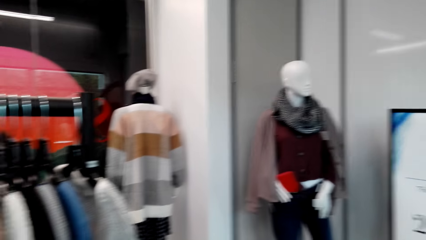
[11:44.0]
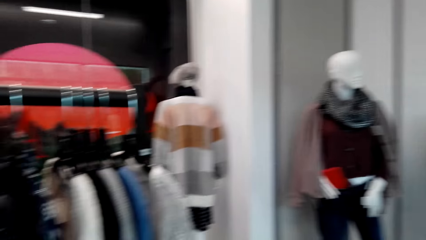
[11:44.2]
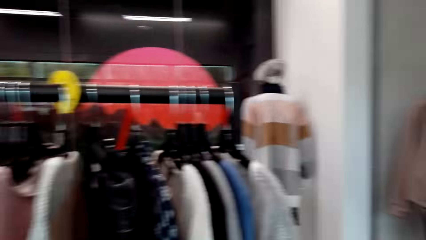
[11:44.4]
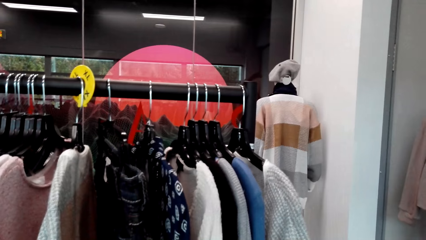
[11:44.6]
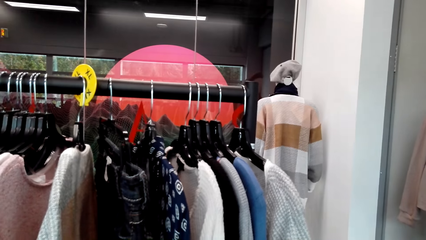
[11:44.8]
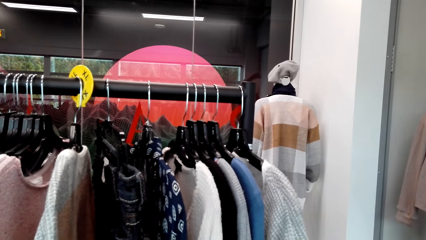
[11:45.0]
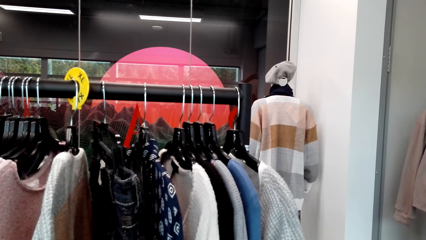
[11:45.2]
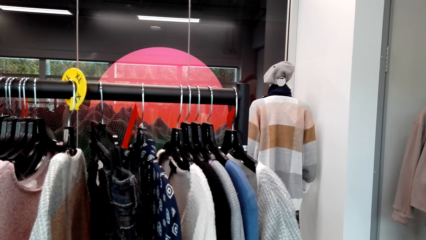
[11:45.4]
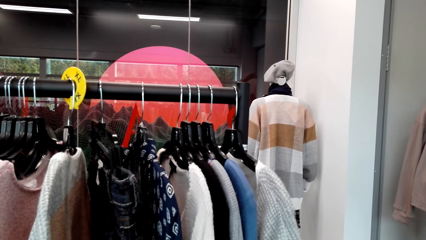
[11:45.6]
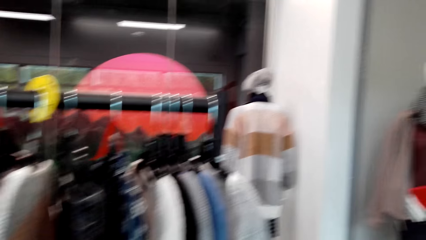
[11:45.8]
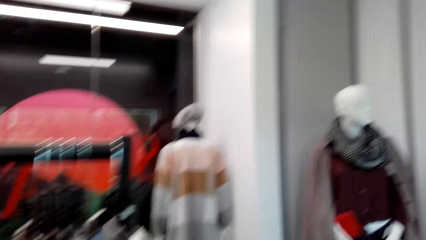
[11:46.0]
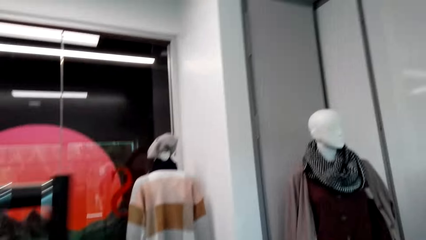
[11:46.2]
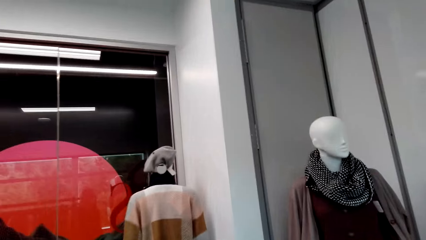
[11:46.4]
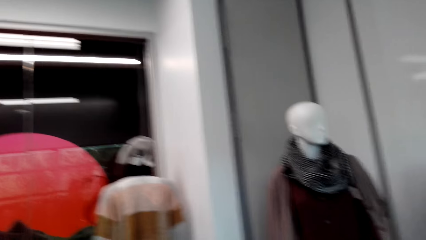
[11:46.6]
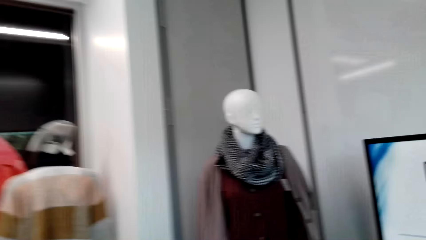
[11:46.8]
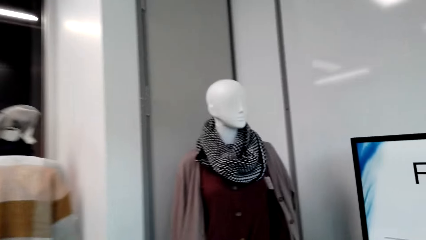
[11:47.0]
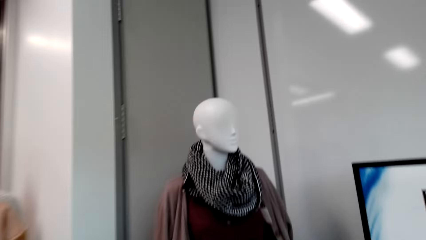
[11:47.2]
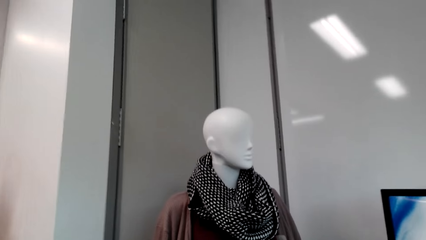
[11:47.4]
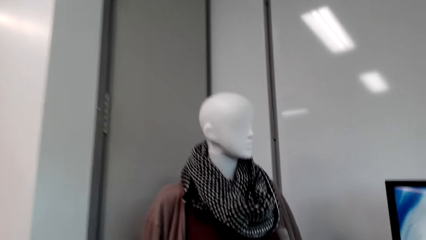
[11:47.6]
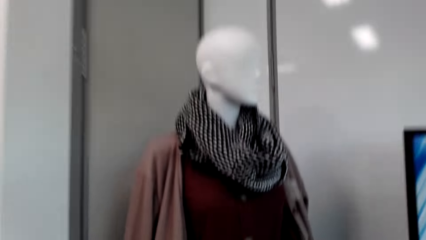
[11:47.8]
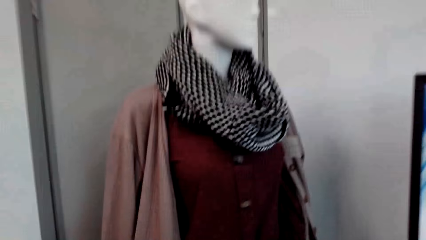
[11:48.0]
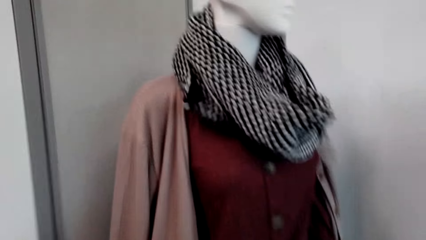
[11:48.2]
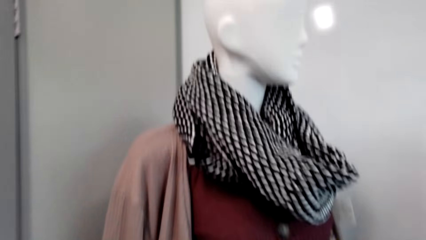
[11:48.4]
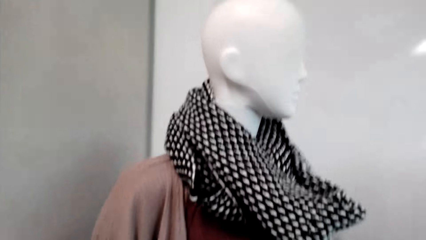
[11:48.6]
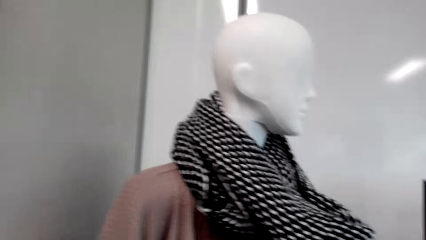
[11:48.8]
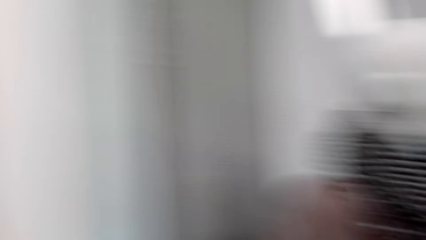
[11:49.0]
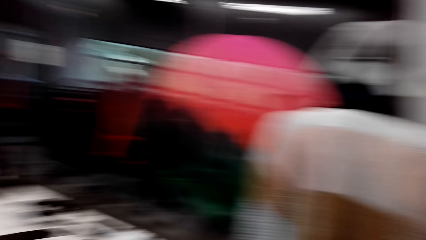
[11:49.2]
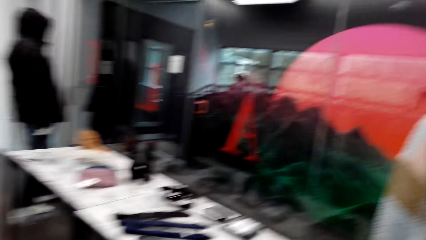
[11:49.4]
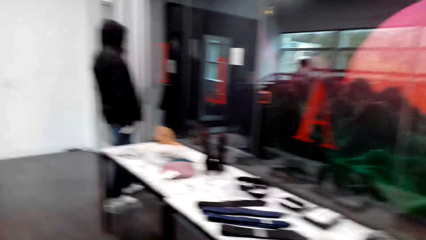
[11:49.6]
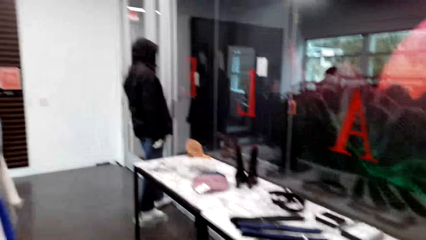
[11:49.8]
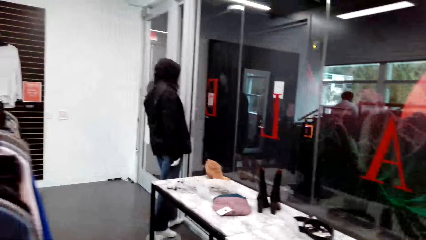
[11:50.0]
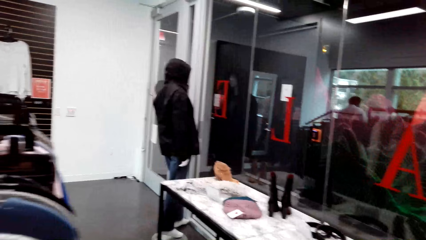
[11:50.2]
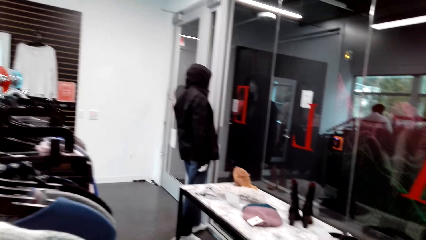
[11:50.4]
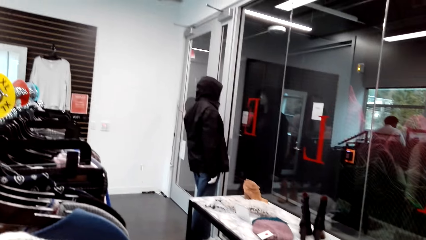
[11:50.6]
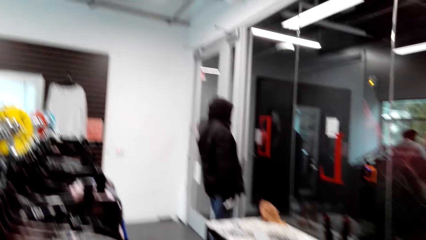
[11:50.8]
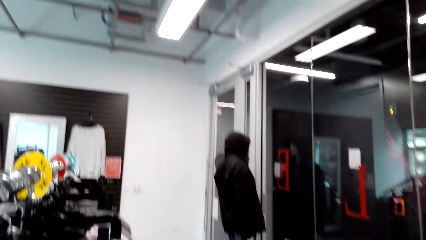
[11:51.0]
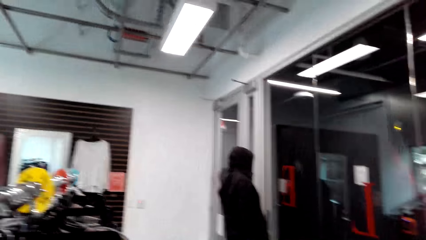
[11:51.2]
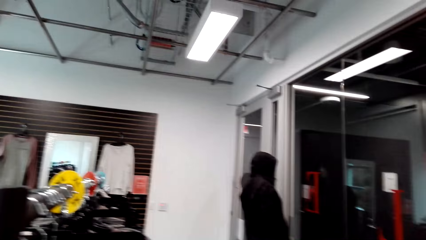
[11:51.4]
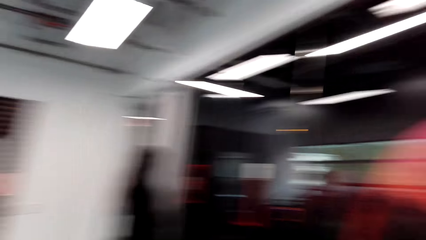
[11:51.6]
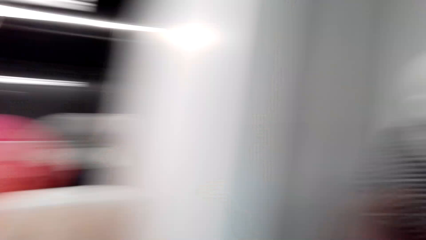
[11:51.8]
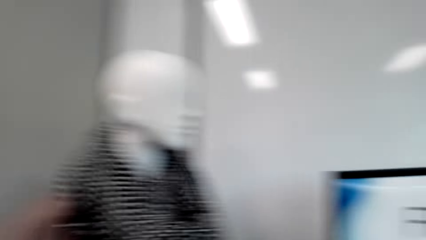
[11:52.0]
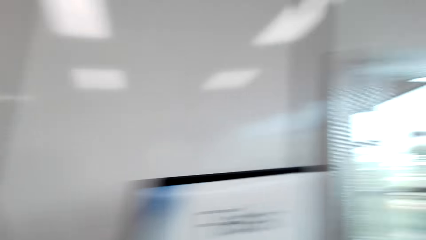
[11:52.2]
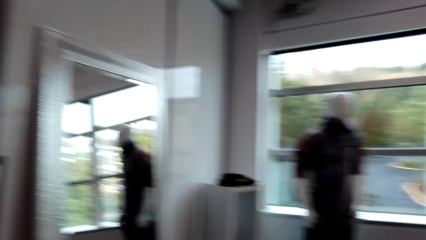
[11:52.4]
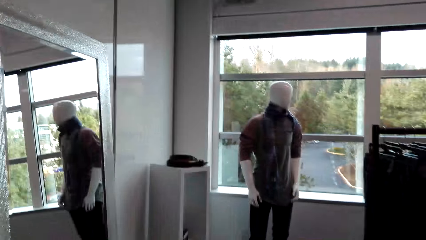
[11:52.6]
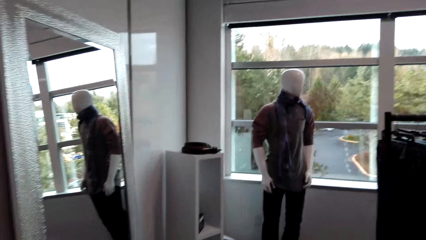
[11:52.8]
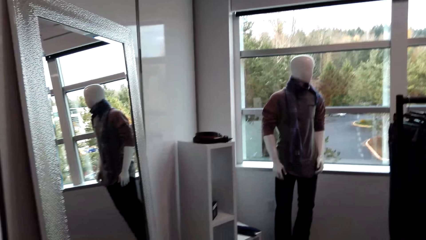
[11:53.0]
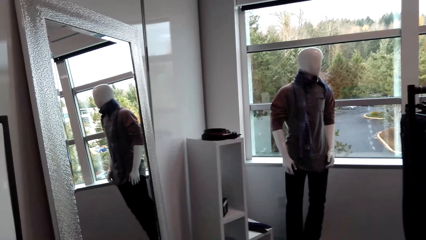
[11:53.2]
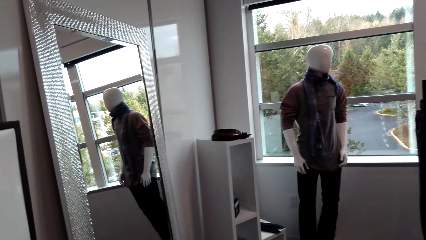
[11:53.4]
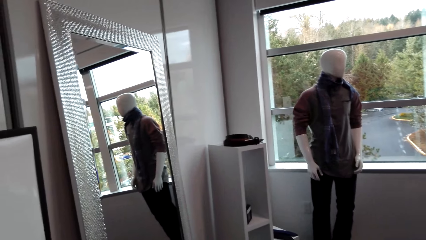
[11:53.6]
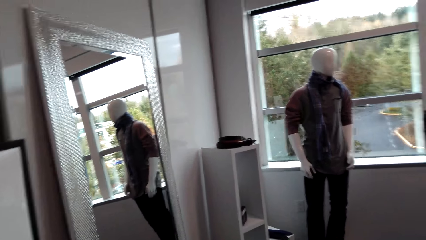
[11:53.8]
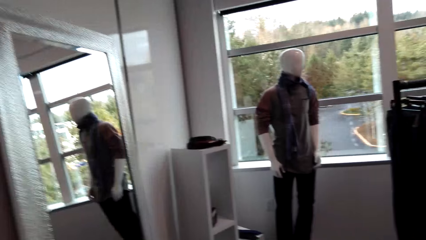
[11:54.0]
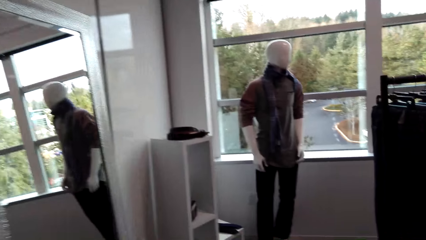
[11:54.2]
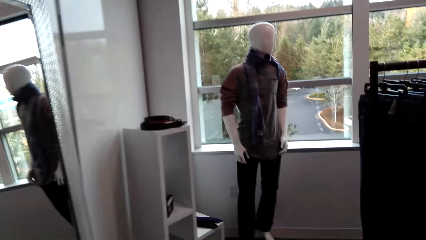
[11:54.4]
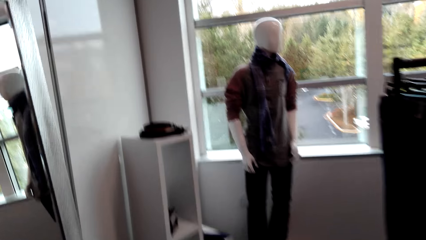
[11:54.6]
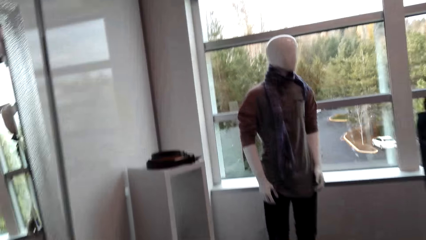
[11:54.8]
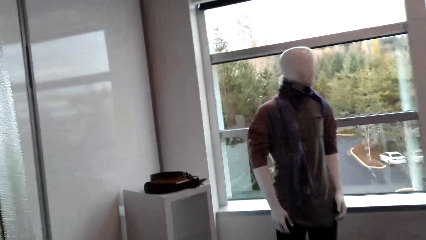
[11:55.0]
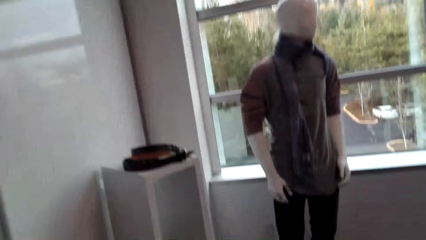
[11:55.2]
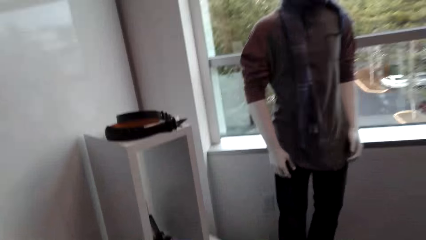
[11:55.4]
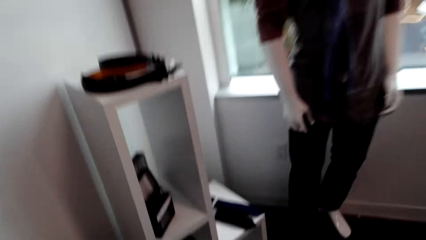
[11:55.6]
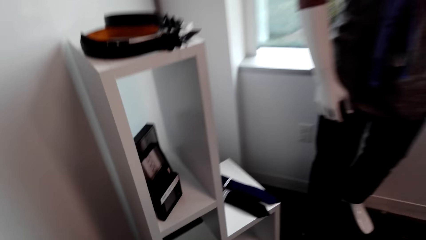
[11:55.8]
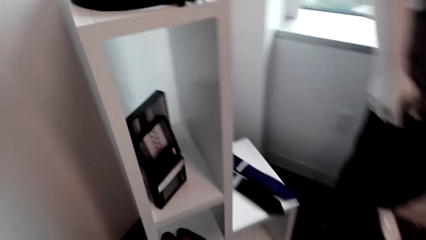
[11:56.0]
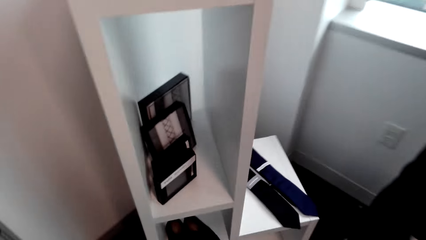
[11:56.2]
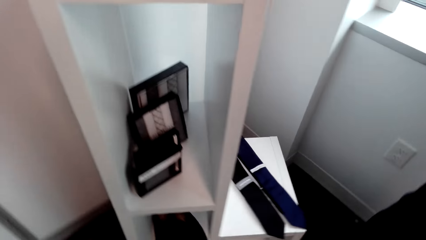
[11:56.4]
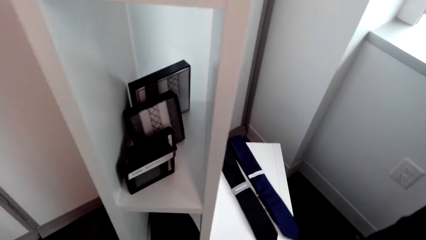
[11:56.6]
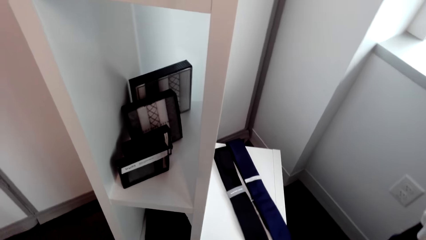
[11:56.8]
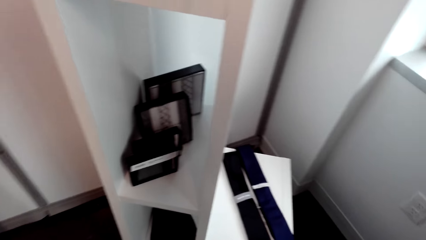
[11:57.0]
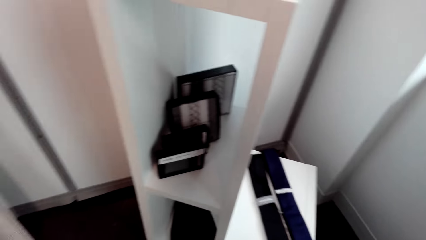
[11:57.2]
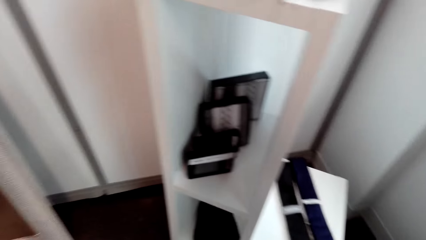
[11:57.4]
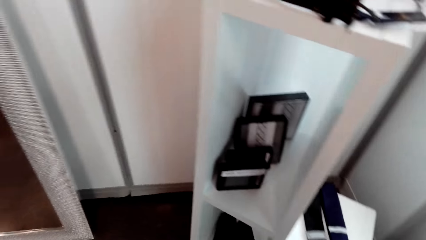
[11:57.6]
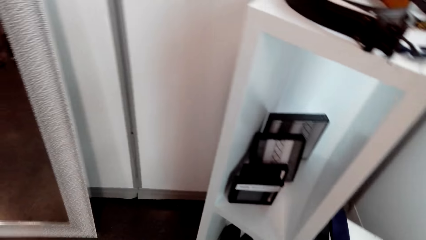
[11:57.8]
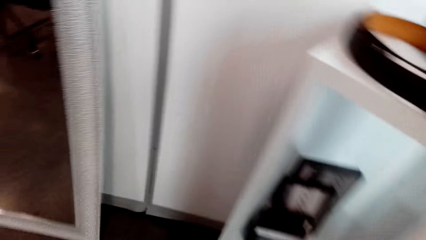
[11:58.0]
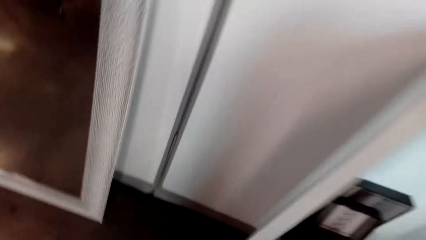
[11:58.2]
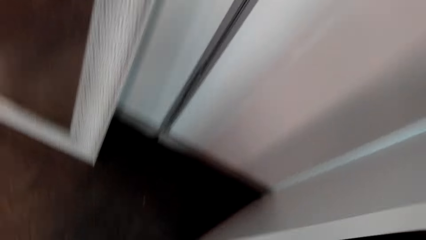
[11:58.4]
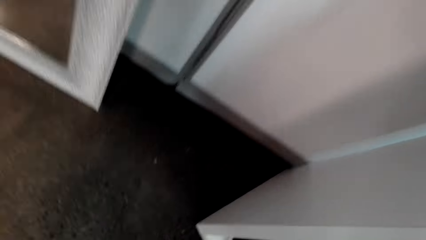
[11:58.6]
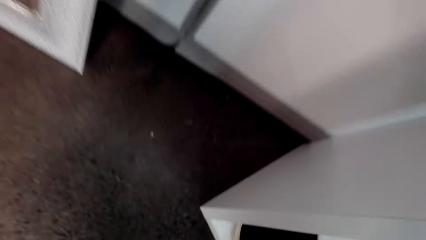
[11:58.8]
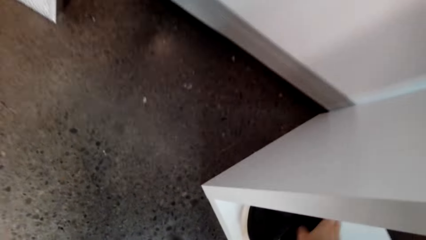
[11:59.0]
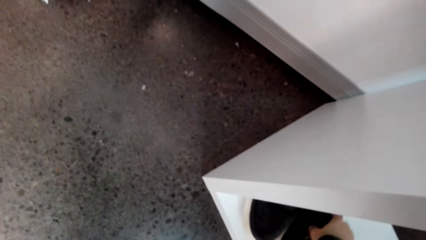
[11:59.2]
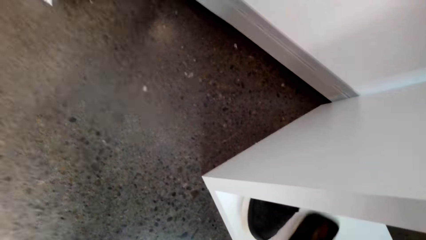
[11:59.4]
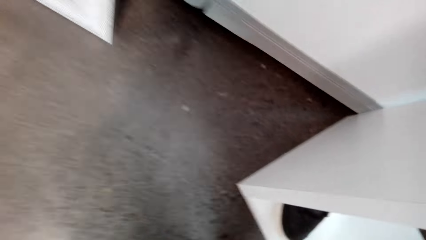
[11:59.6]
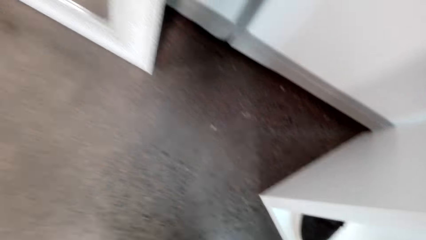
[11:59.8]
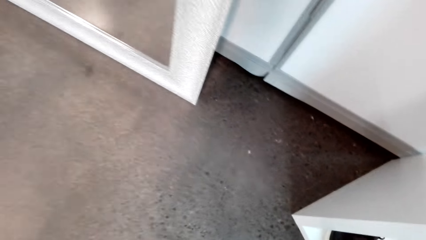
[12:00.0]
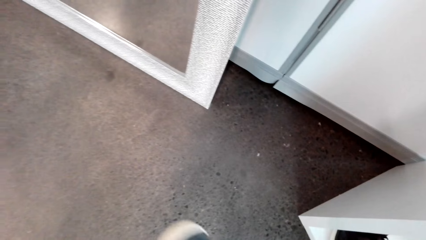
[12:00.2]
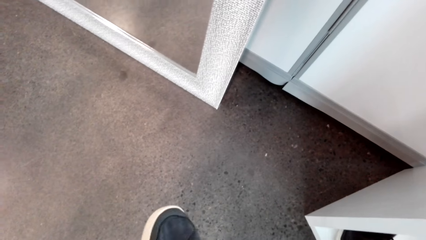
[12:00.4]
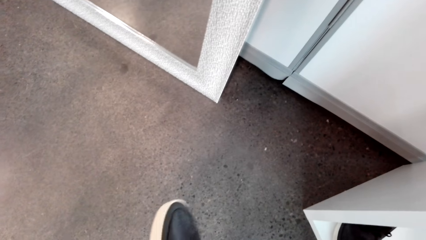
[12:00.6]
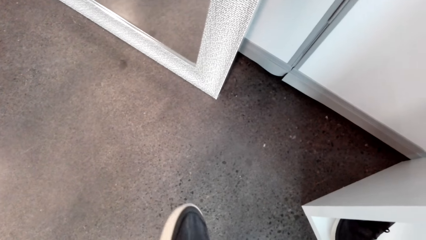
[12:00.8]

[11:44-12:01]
The camera wearer looks around. They talk with a person. They talk with the person again. They pick up the shoe.
